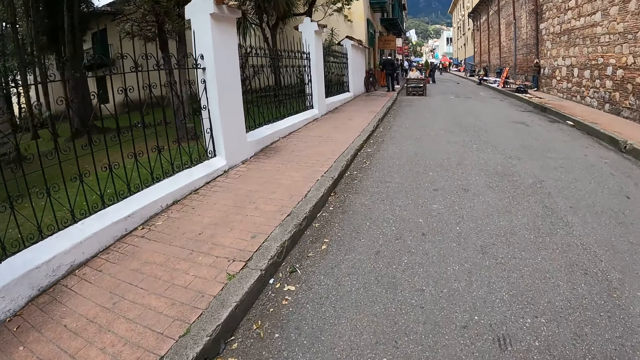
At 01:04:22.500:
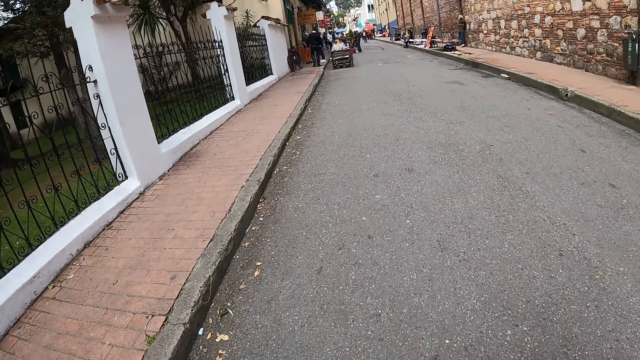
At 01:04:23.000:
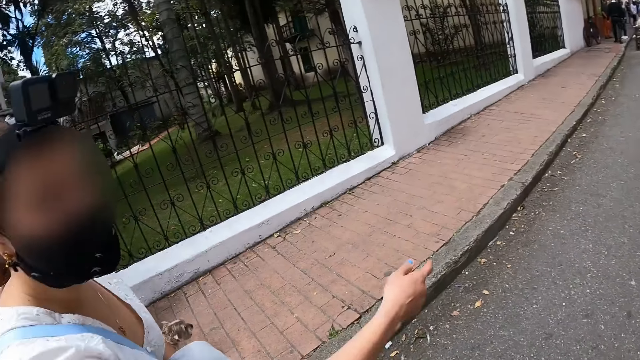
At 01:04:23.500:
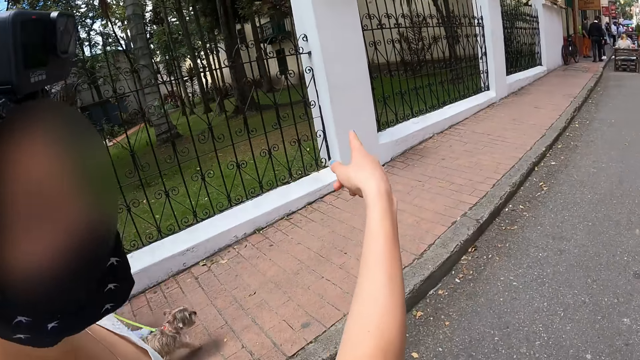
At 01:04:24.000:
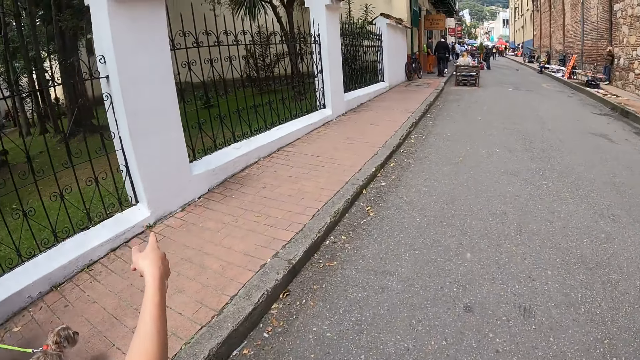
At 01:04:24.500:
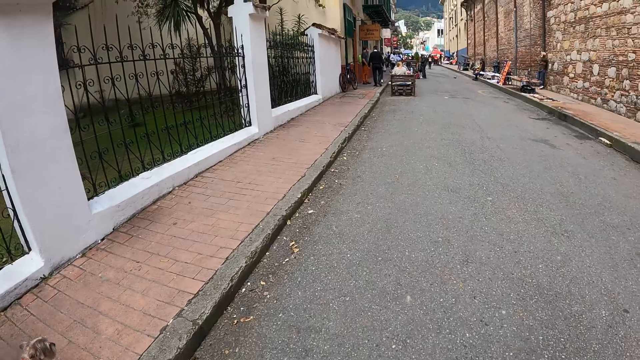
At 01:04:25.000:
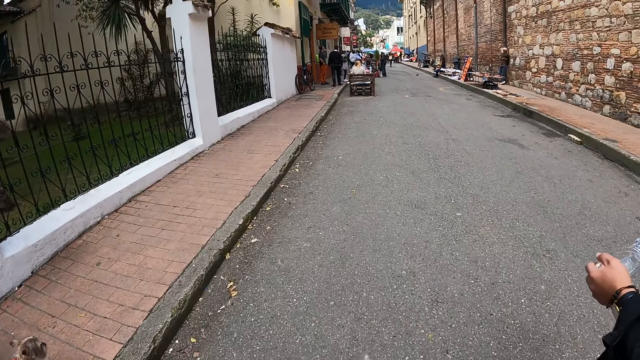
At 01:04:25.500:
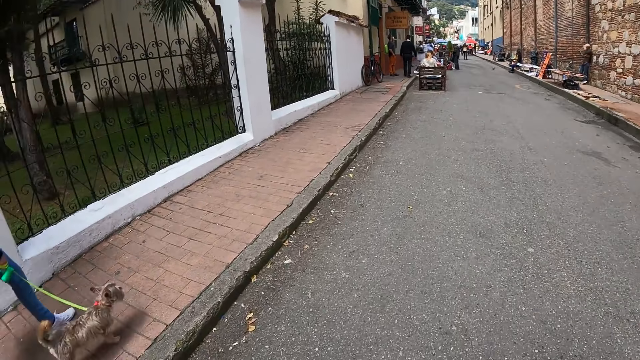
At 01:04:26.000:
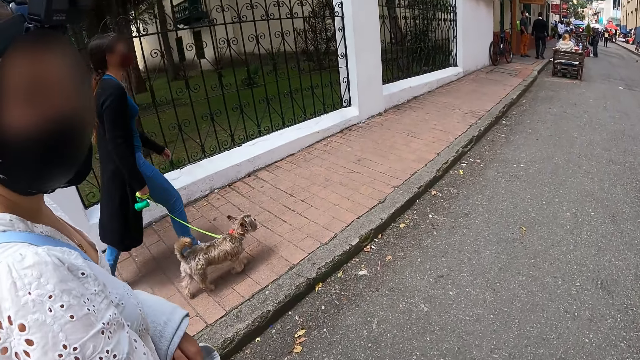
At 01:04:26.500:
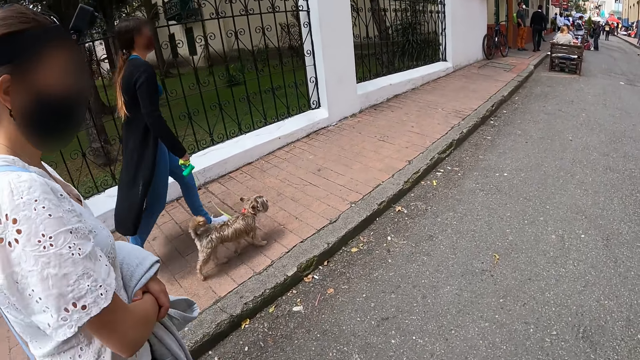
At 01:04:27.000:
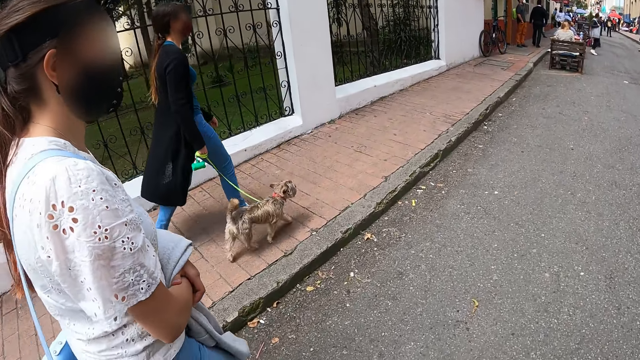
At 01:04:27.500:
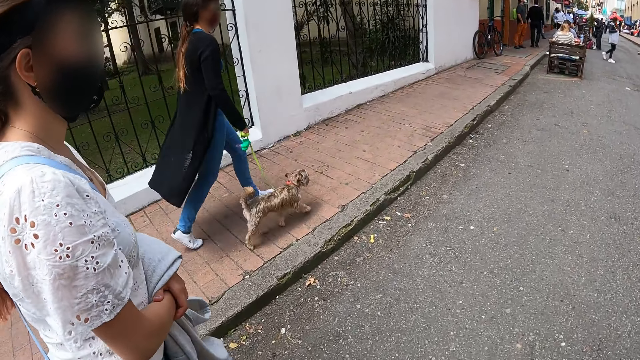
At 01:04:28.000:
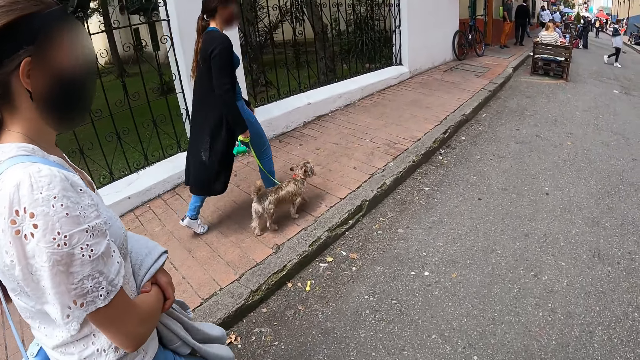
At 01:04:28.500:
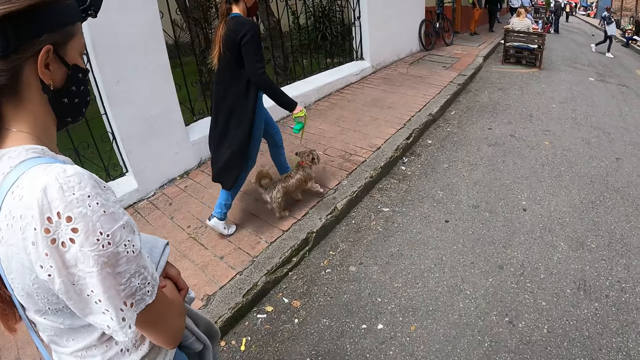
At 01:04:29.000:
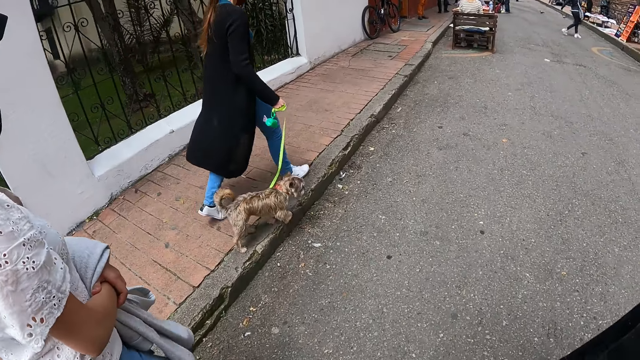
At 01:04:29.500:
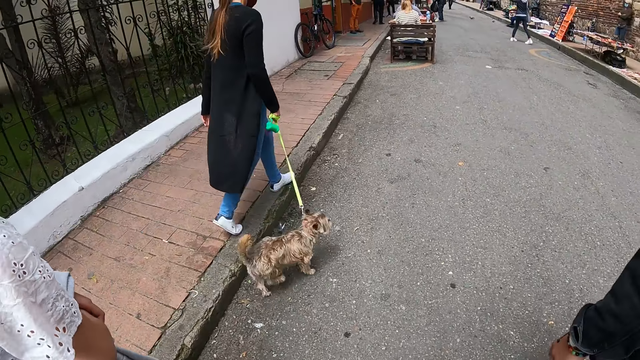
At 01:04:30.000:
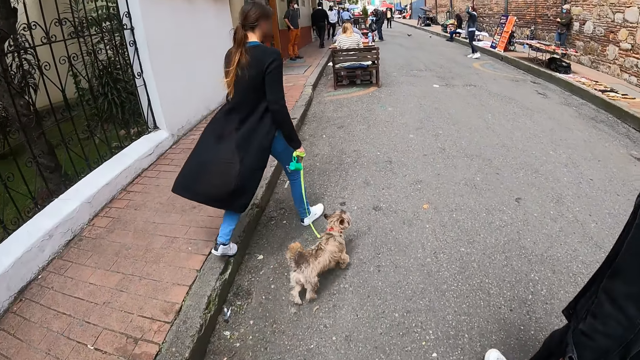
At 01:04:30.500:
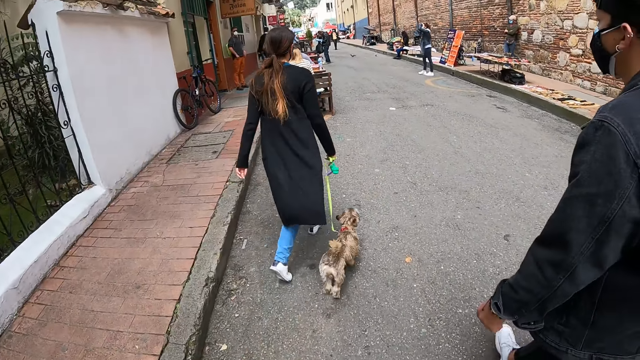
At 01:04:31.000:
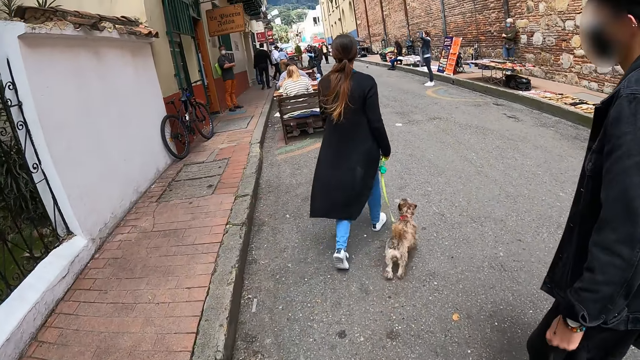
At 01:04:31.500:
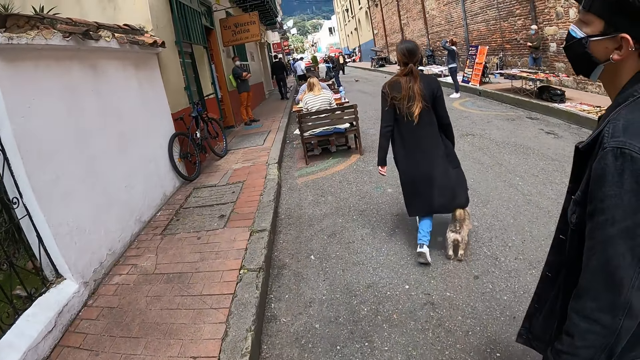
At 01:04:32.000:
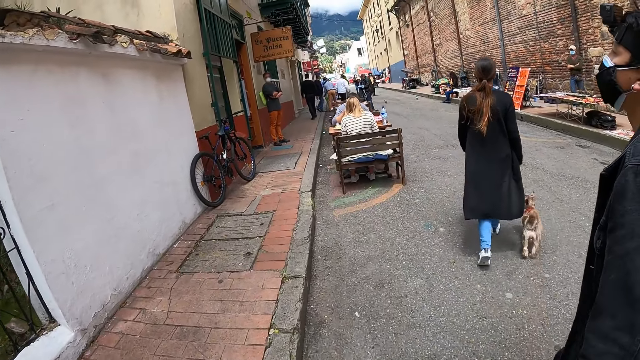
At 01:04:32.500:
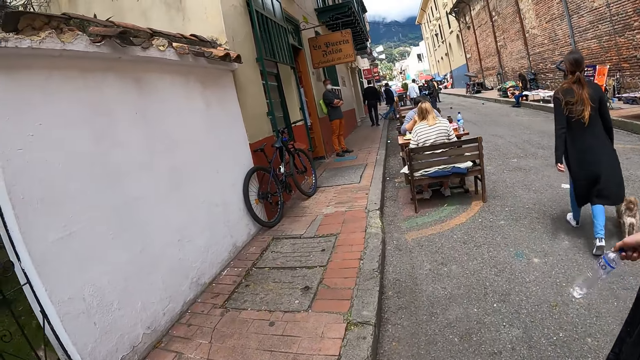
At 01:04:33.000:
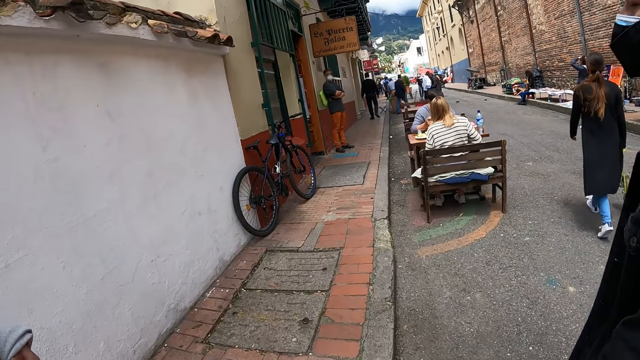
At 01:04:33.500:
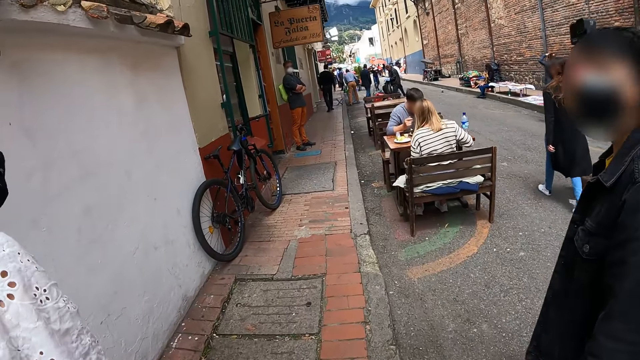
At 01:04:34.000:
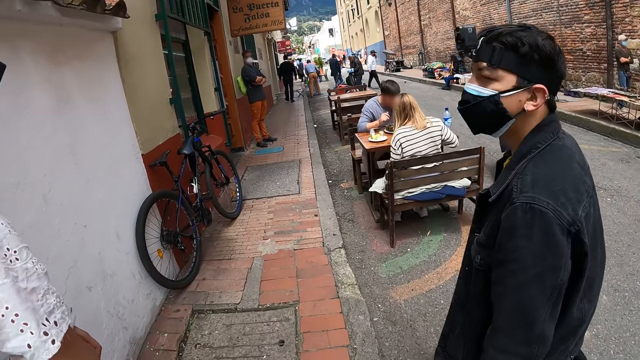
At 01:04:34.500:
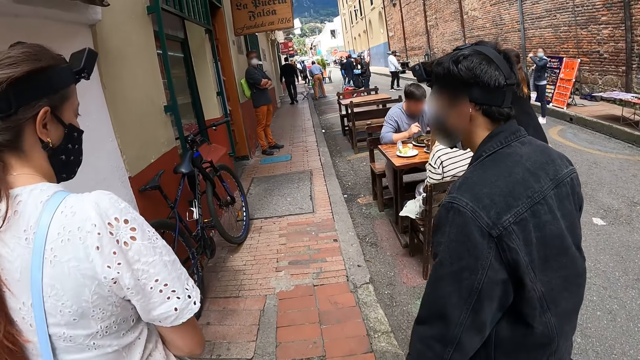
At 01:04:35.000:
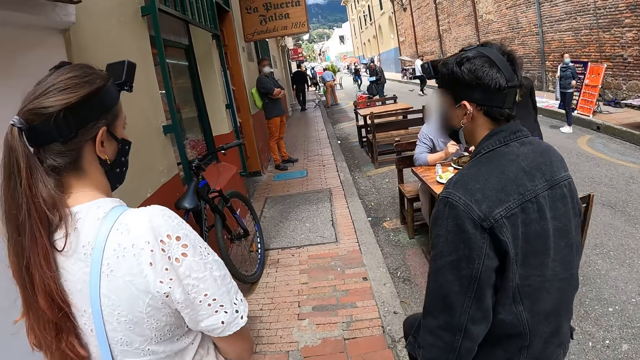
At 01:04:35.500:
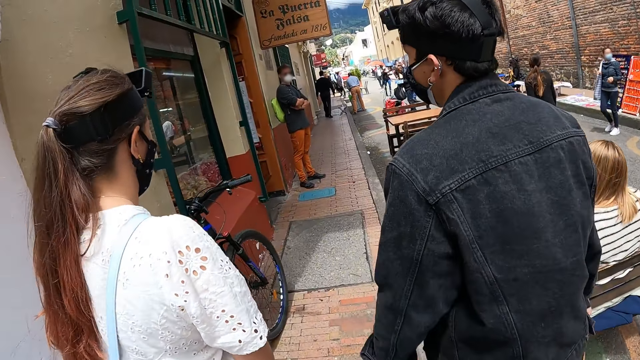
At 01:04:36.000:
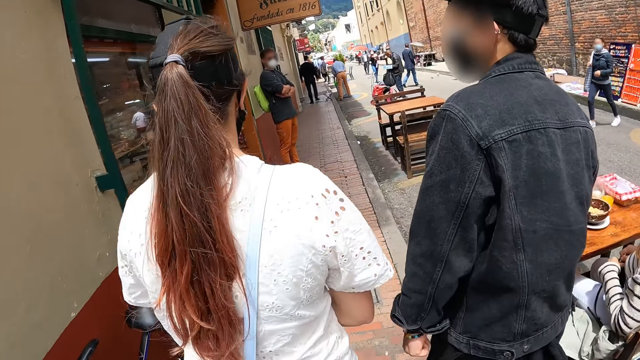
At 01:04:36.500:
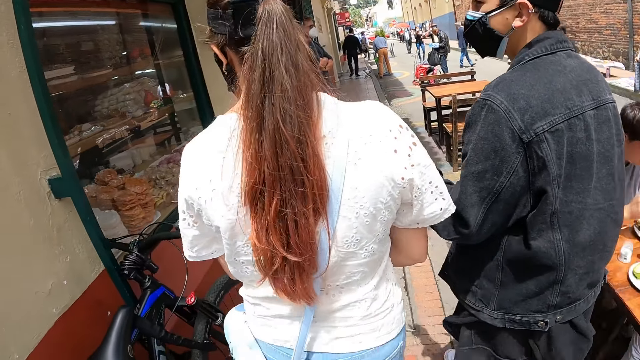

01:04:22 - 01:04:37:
A woman interacts with the camera wearer. The camera wearer moves around. They move around again. The woman and a man move around. The man and the woman walk around.

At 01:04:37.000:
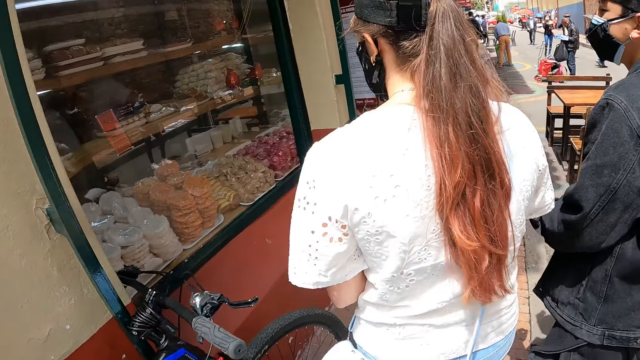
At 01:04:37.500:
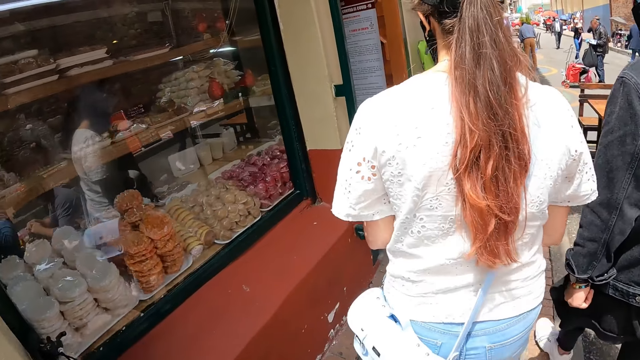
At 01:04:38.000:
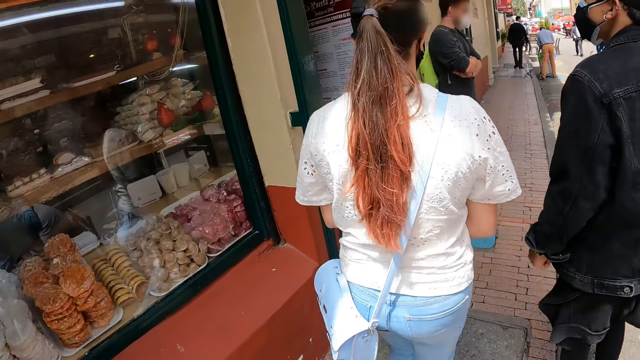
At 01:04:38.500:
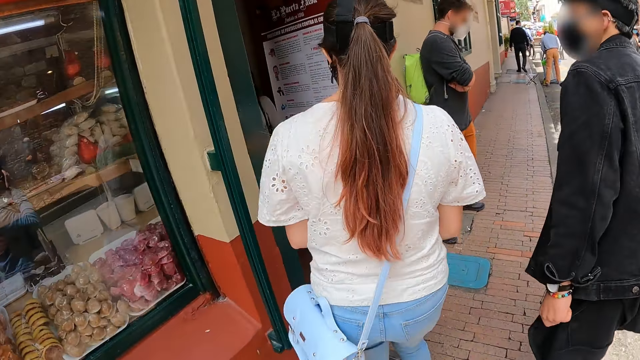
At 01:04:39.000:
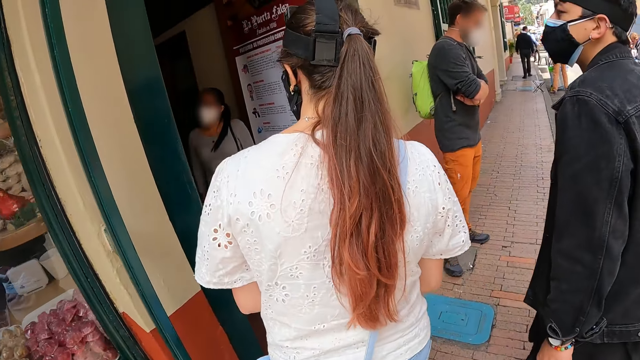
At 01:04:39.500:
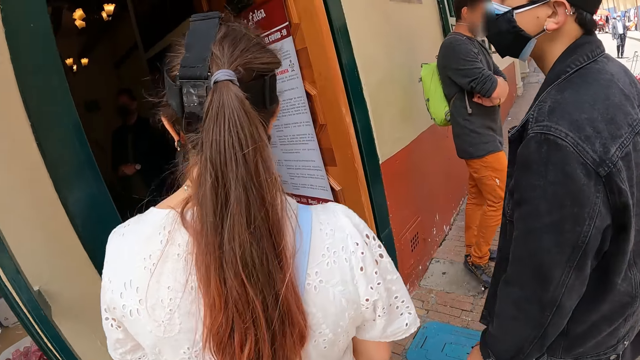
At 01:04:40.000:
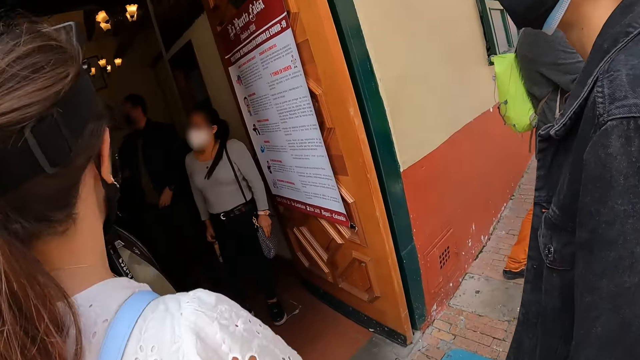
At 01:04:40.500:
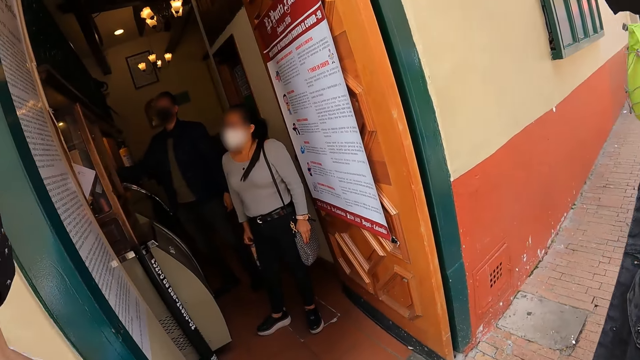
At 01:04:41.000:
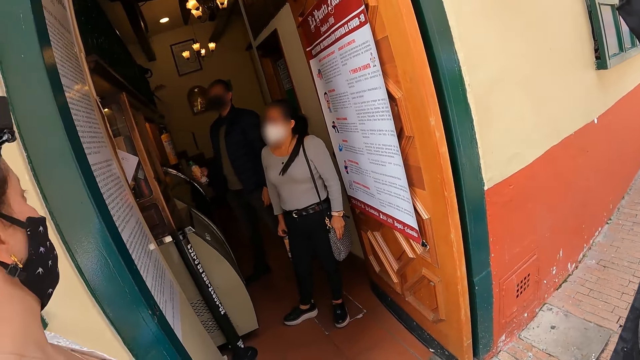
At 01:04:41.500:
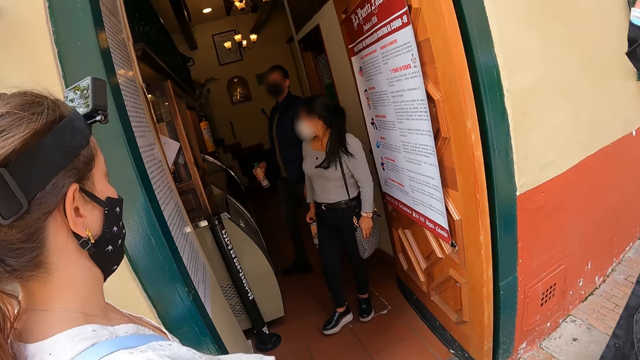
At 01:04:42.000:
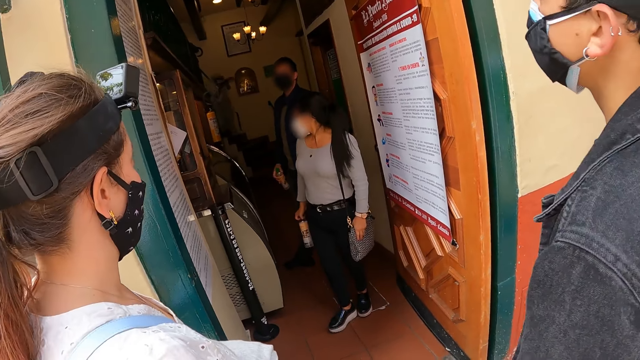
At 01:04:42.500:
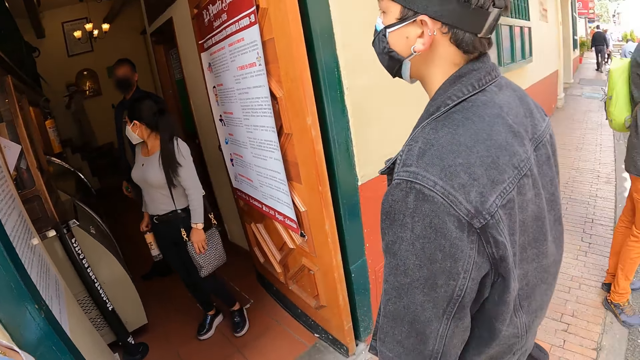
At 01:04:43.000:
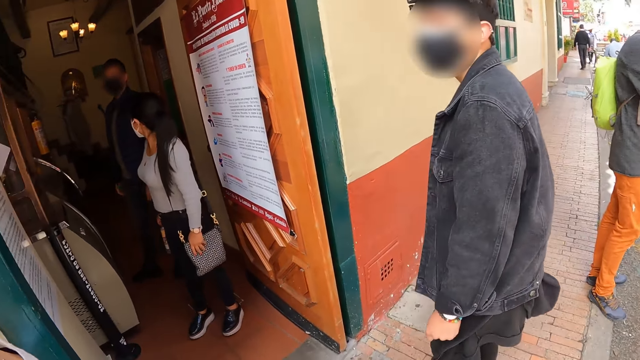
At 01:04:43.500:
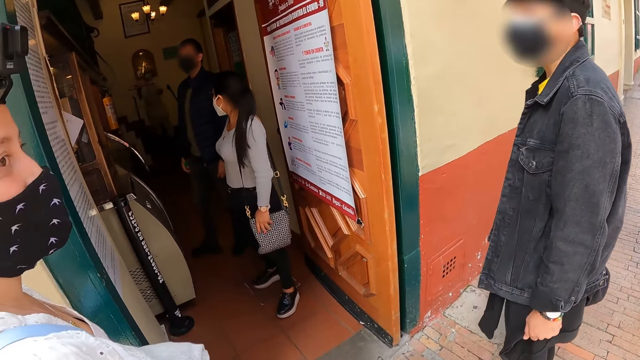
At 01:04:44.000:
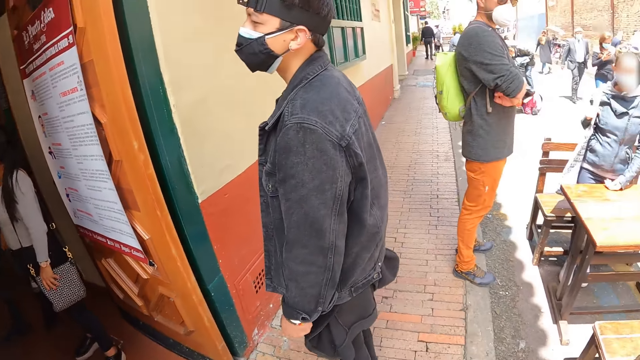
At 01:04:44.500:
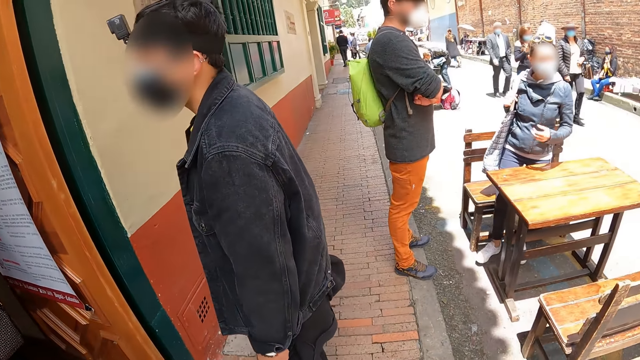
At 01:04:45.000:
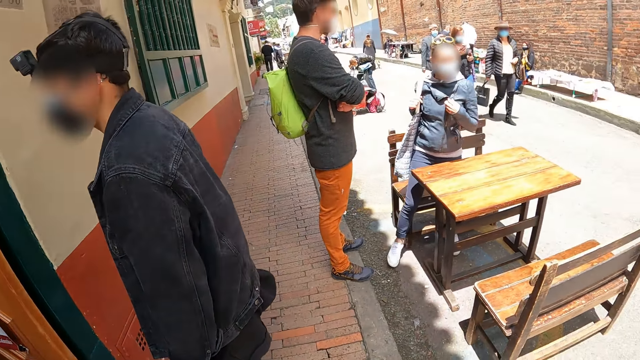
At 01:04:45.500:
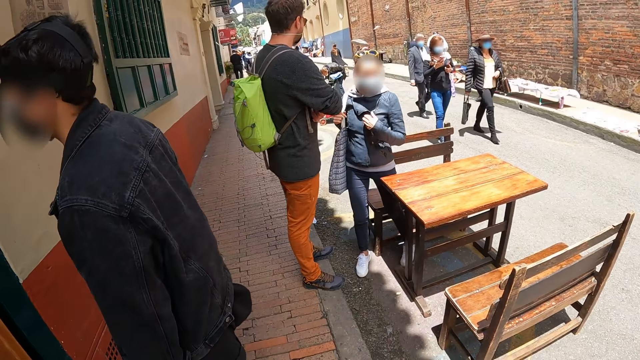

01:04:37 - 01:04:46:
A woman and a man stand.
